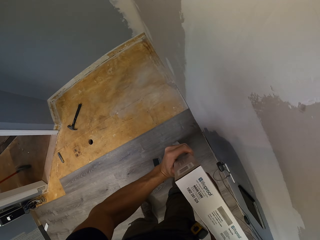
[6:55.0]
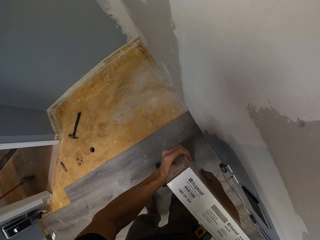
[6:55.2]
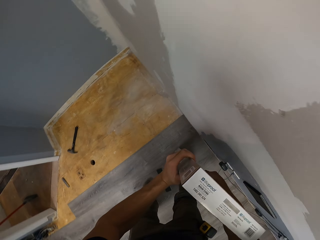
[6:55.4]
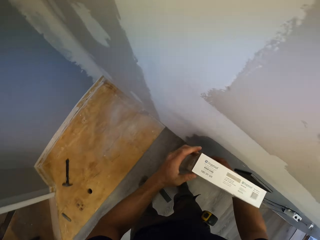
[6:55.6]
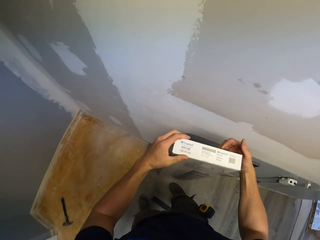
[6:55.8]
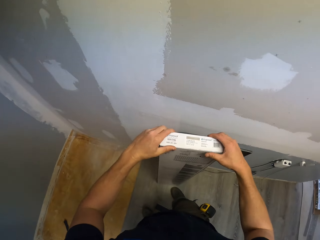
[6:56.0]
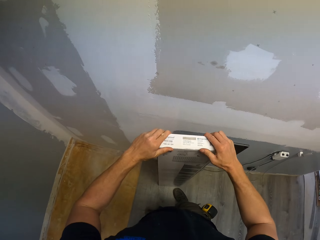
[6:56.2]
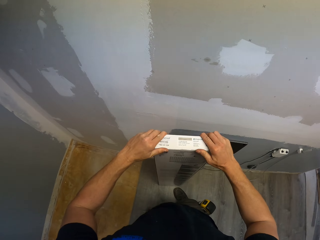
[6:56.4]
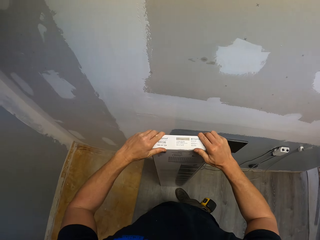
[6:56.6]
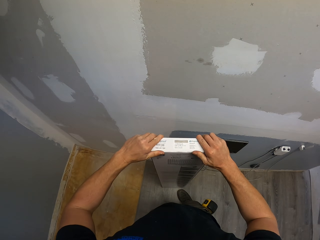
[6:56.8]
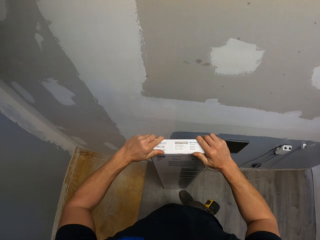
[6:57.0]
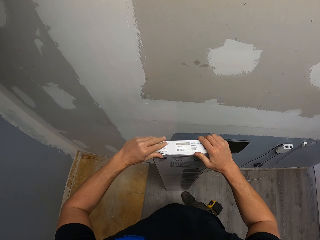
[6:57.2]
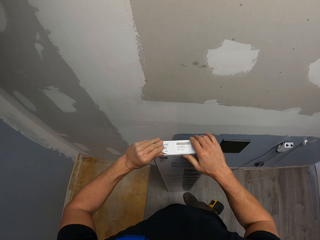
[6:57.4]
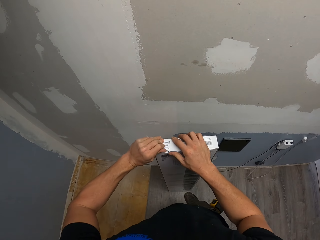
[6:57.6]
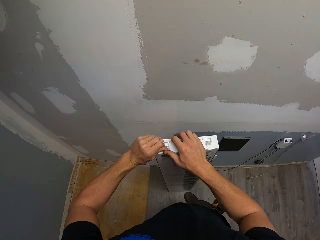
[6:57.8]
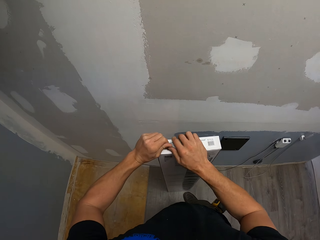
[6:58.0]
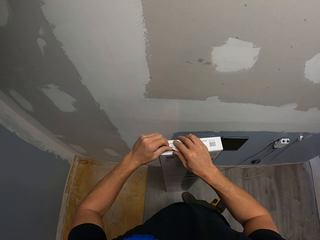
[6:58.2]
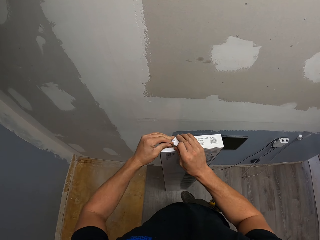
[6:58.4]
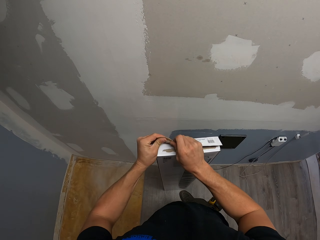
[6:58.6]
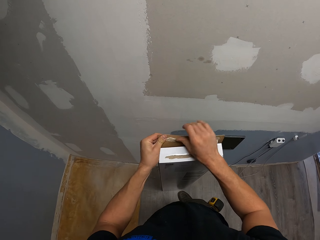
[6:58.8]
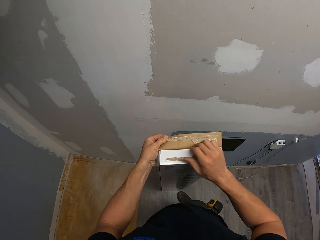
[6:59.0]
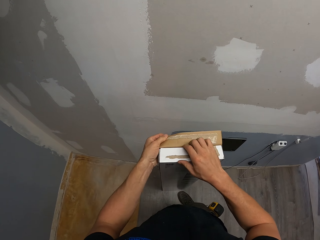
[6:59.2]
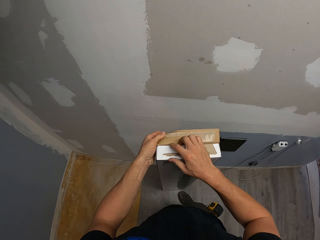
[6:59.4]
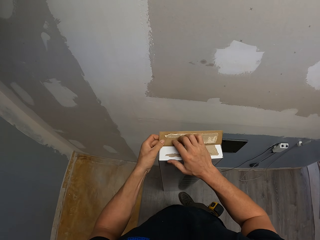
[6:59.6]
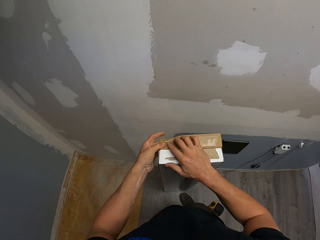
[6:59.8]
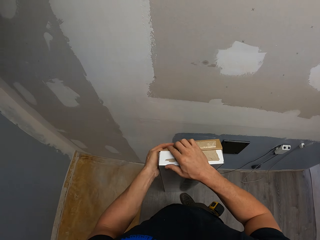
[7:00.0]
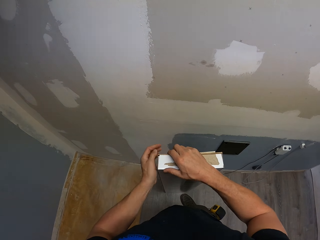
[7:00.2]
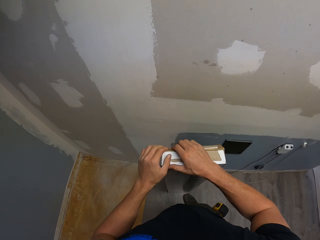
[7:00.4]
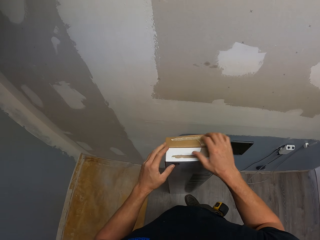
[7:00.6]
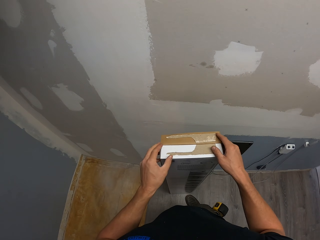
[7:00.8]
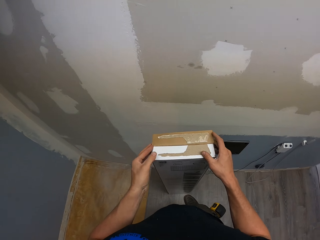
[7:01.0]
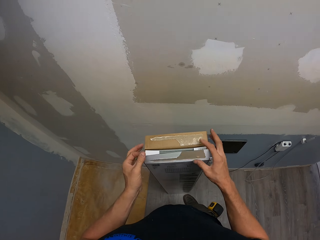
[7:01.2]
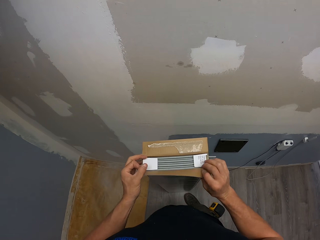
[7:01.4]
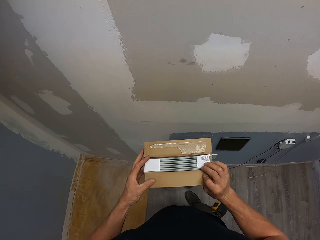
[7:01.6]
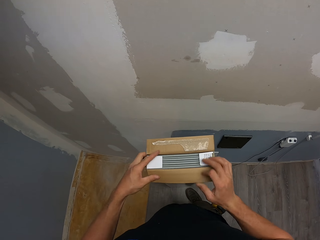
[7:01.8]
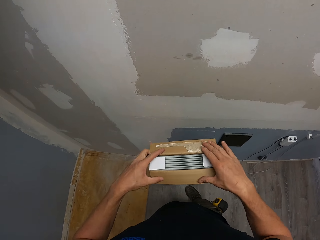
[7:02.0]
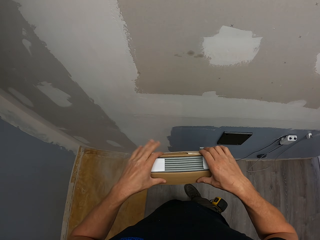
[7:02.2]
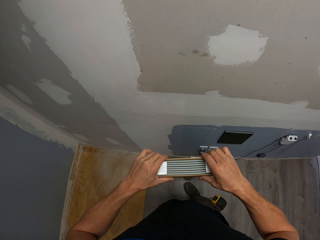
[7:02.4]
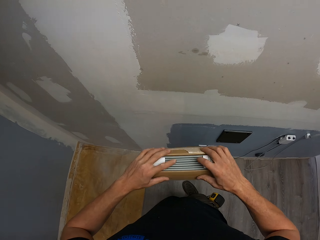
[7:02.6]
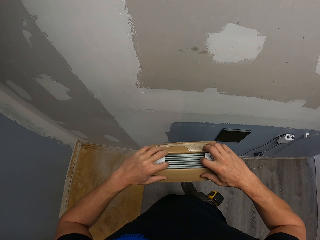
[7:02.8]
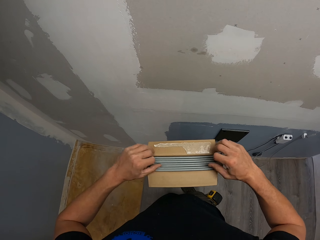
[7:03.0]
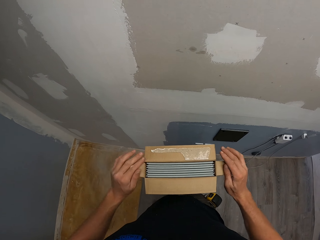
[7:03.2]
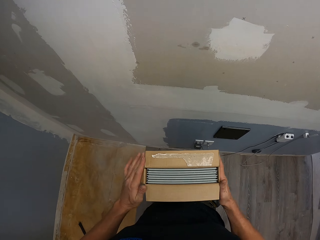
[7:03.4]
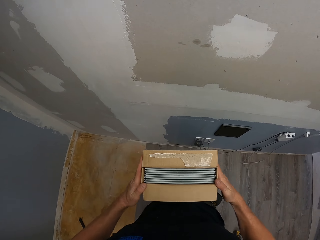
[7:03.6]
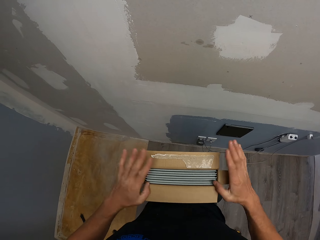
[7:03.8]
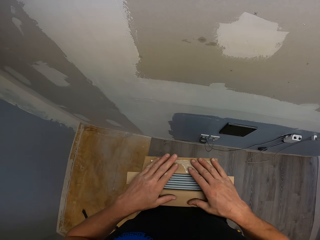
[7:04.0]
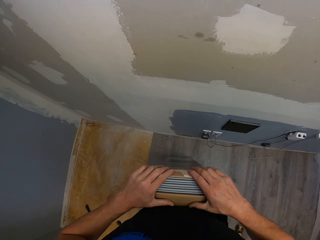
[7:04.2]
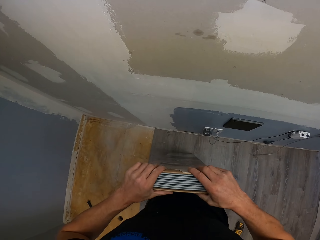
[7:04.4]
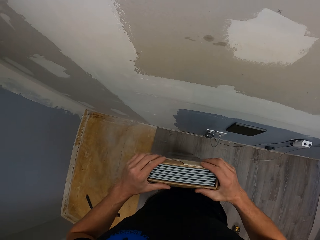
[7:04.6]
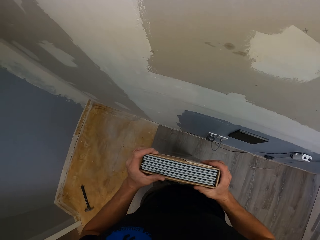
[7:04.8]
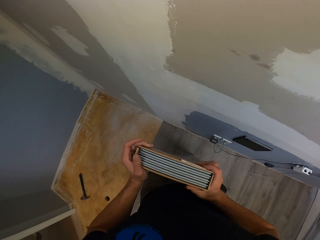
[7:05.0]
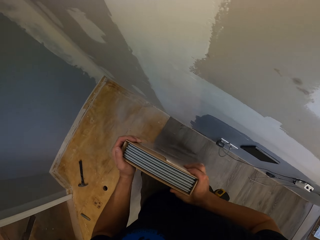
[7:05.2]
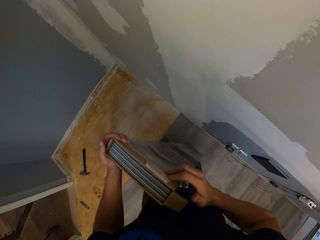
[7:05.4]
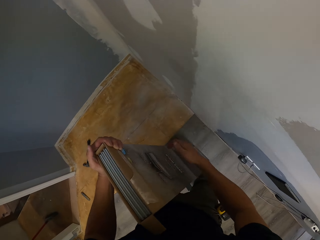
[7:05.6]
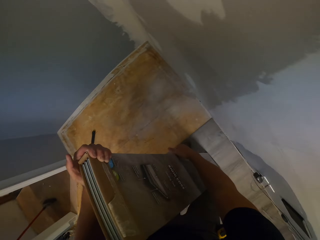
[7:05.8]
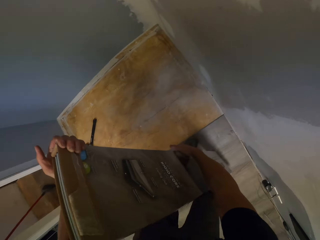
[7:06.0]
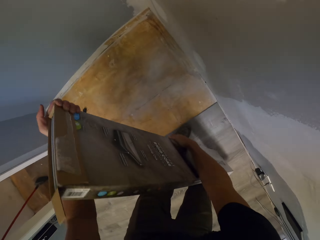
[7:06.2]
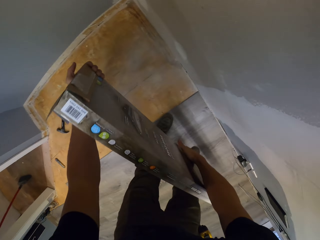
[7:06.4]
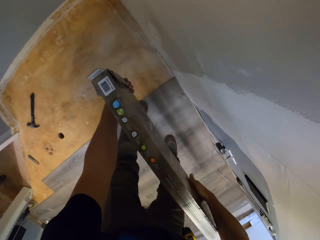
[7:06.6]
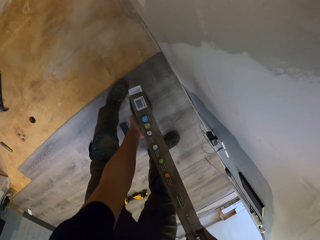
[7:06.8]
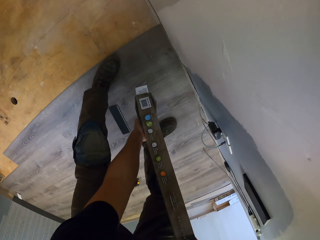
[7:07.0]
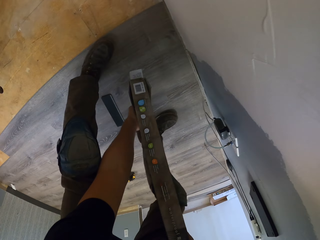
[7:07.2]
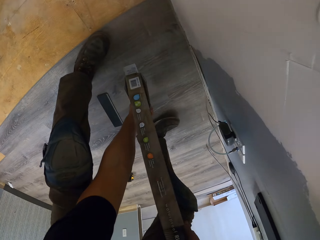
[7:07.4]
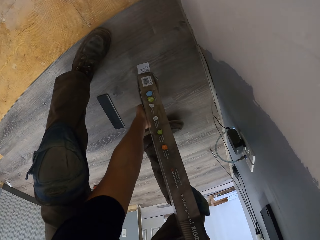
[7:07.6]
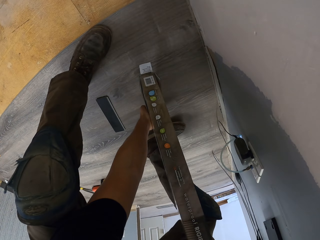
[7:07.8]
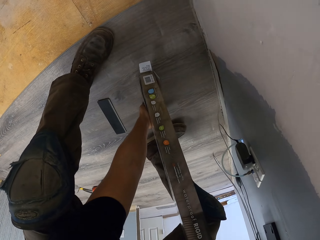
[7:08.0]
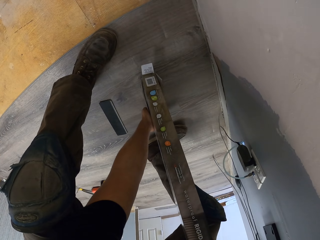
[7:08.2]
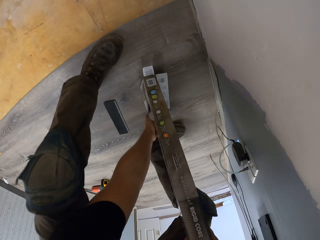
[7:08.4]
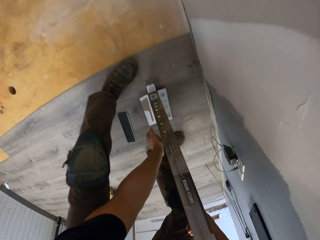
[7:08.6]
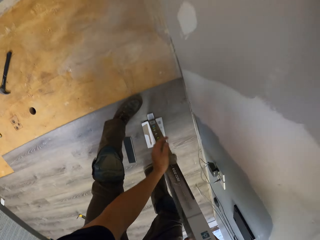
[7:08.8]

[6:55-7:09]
The camera wearer holds the edge of the carton with both hands. They open the box with hands. They press the edge of the carton. They turn the box with hands.

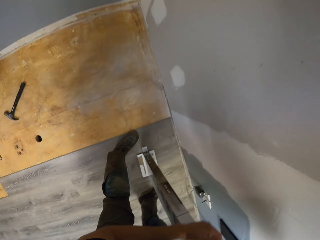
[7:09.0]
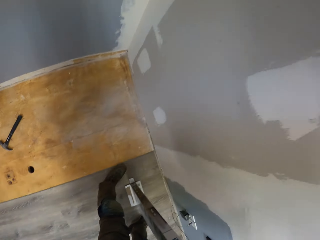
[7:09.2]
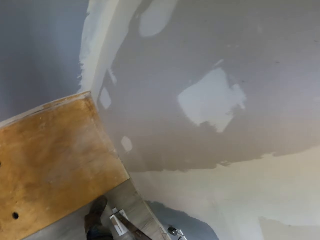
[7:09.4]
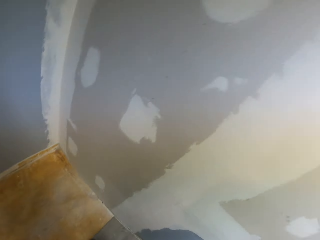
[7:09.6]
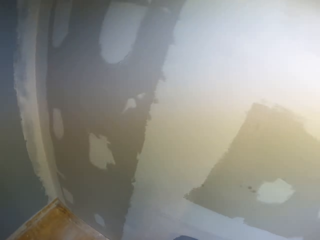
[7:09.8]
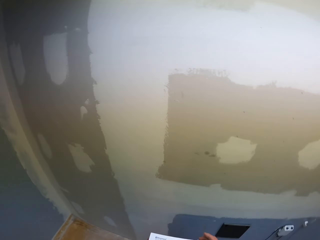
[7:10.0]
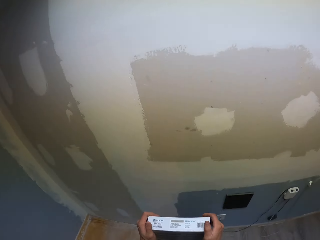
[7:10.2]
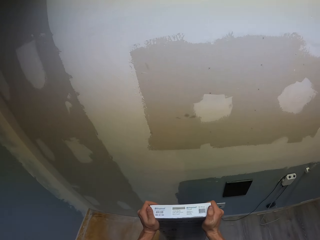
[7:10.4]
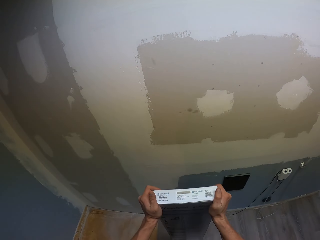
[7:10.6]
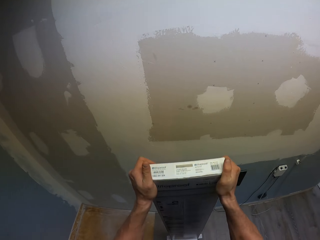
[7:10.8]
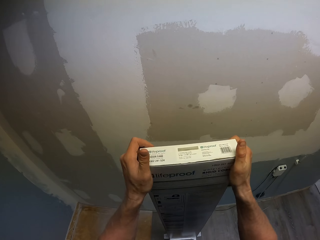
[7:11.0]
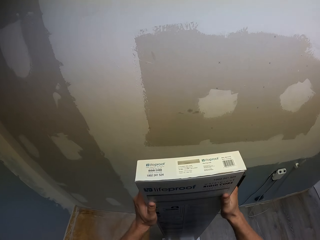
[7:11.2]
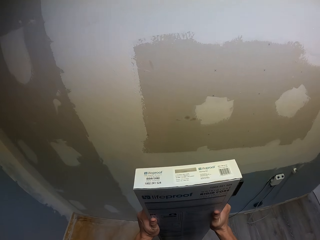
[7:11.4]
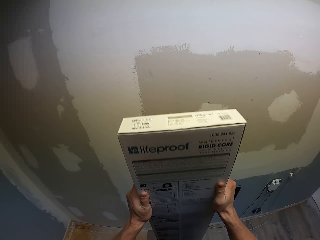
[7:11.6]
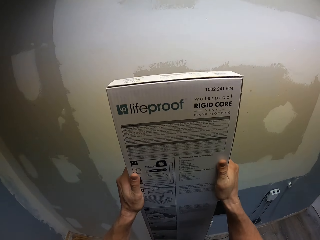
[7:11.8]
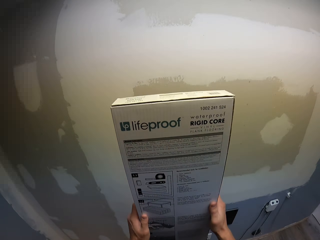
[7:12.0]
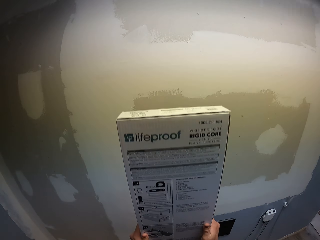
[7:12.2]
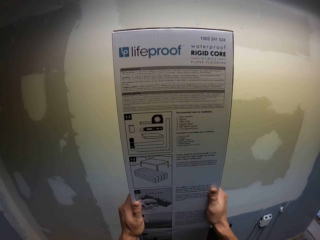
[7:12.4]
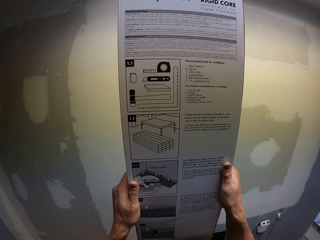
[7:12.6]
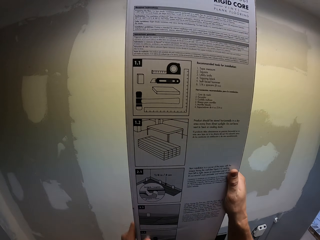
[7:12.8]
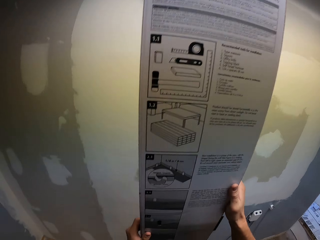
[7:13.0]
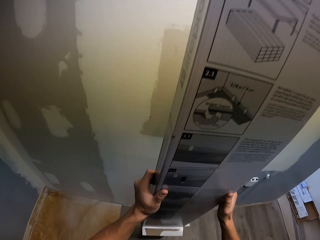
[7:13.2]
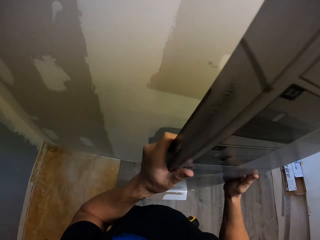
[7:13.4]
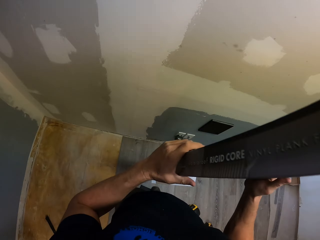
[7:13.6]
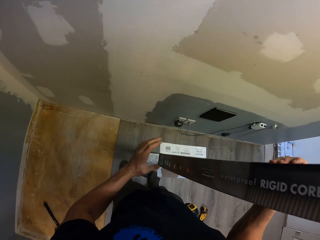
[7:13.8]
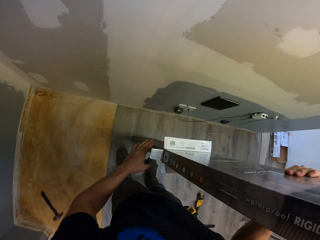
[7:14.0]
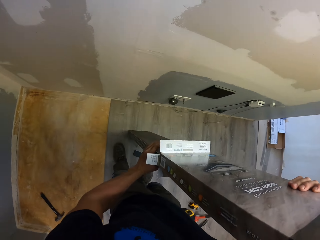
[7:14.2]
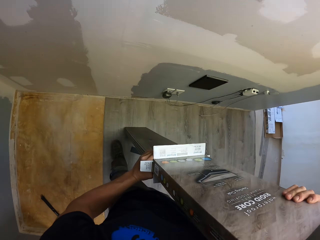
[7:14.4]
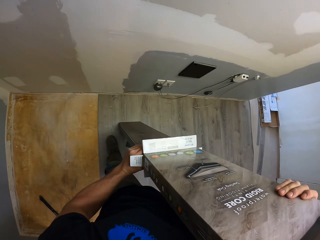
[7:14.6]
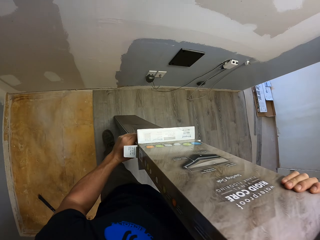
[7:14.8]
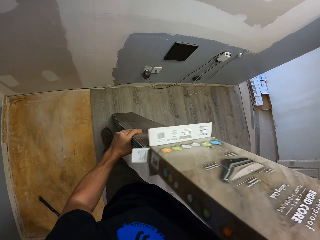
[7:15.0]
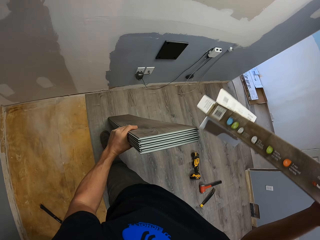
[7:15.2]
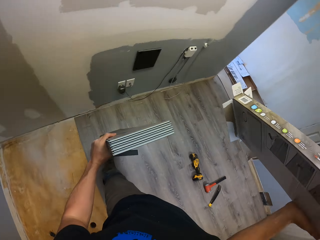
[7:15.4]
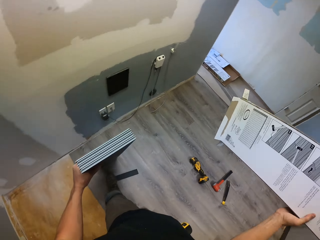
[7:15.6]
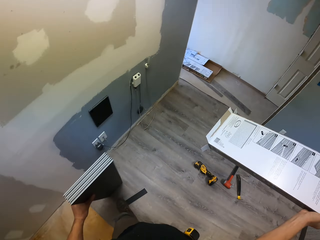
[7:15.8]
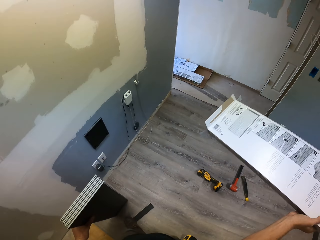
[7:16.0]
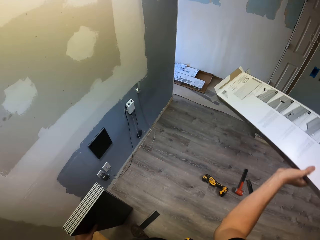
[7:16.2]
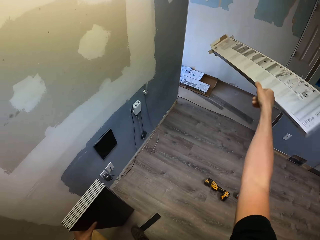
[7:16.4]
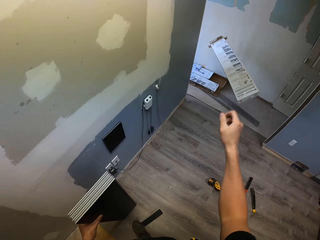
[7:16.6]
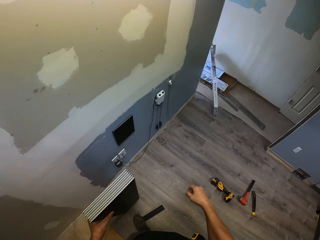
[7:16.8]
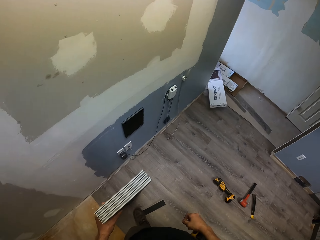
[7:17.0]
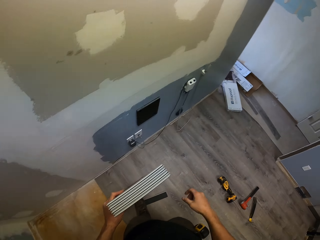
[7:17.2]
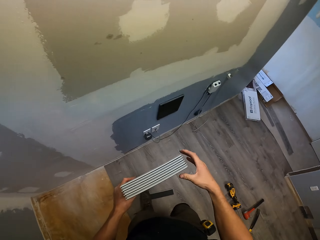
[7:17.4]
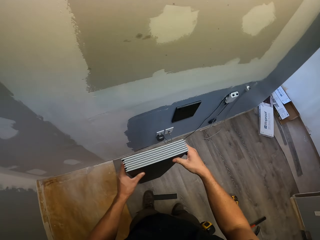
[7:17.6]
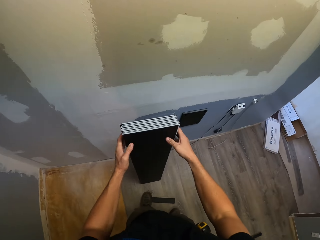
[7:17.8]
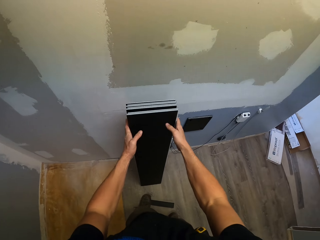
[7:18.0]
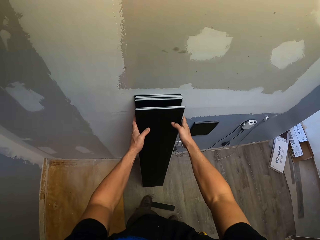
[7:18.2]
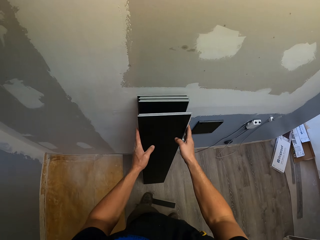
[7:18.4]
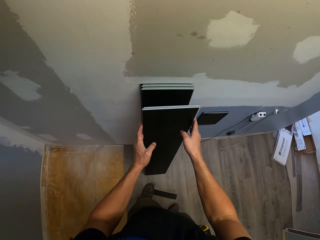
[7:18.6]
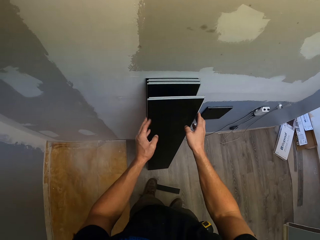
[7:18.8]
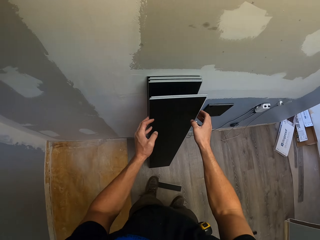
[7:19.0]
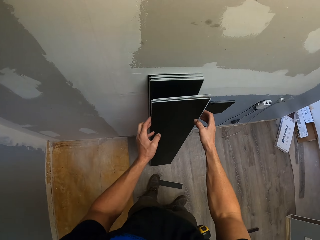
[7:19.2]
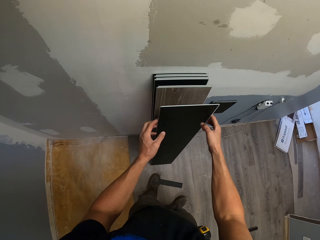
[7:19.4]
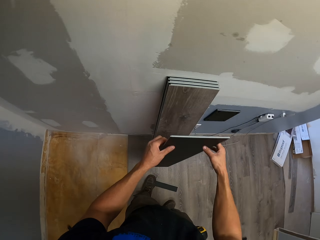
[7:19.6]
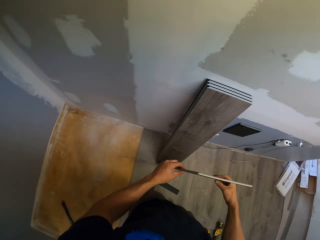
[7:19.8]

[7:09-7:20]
The camera wearer looks around. They pull the box with hands. They remove the carton. They drop the carton. They throw the box with the right hand. They drop a wood tile. They hold the vinyl flooring with hands. They lean the vinyl flooring on the wall. They pick the wood tile.
